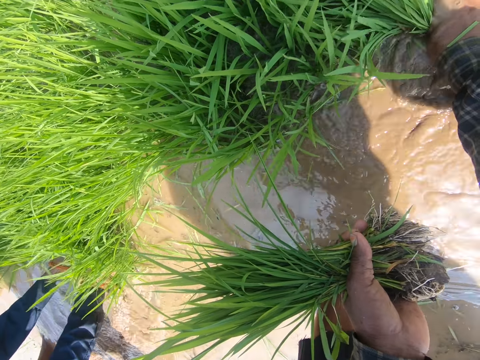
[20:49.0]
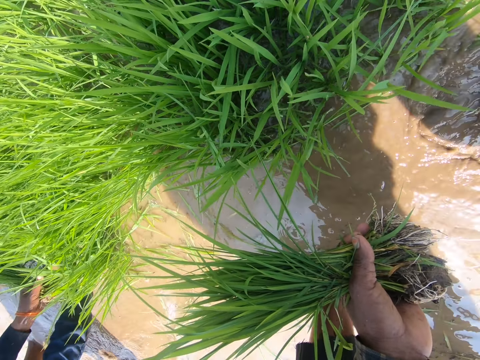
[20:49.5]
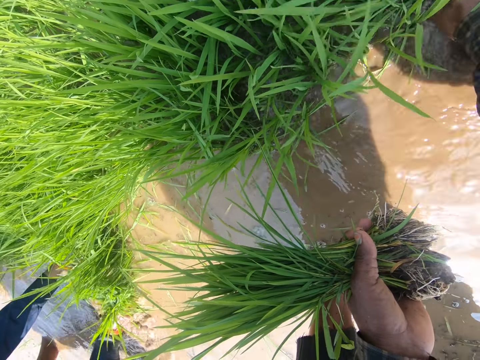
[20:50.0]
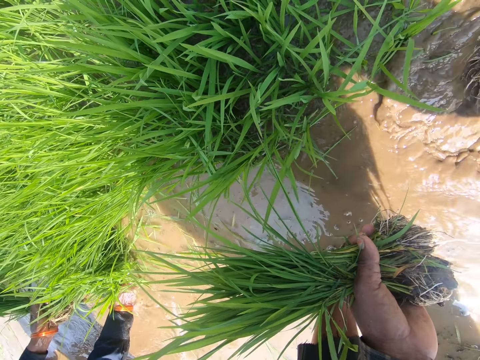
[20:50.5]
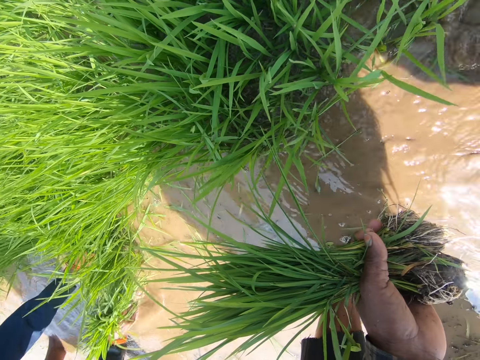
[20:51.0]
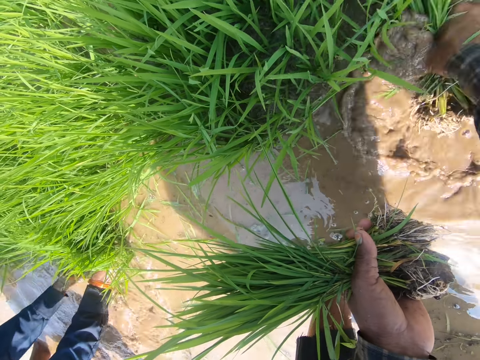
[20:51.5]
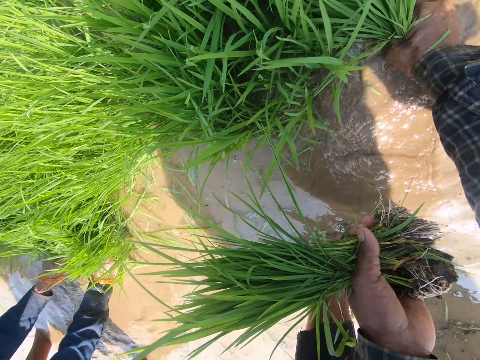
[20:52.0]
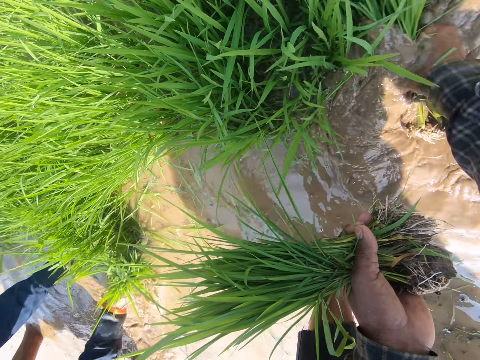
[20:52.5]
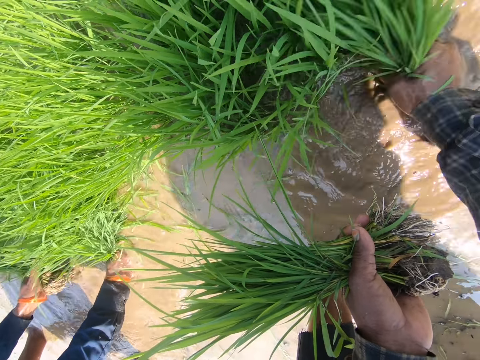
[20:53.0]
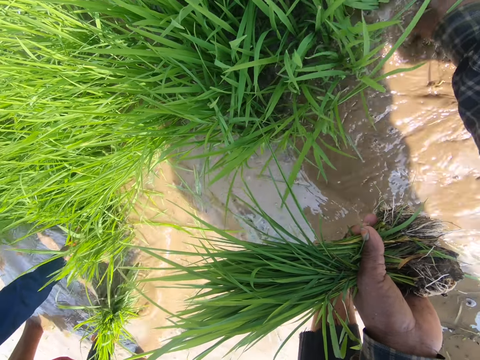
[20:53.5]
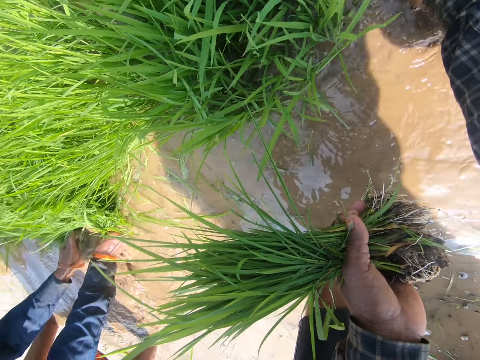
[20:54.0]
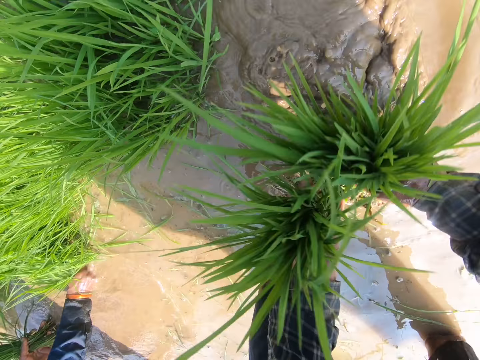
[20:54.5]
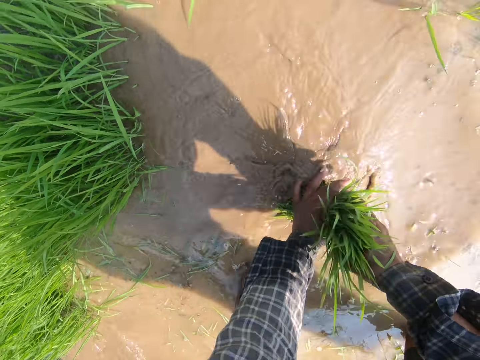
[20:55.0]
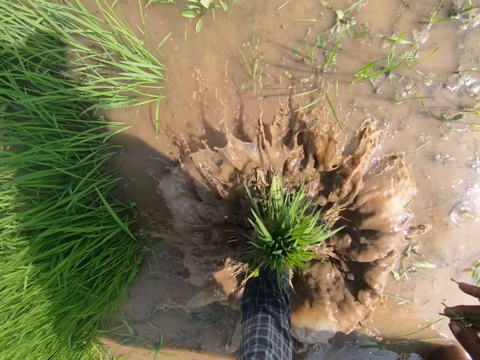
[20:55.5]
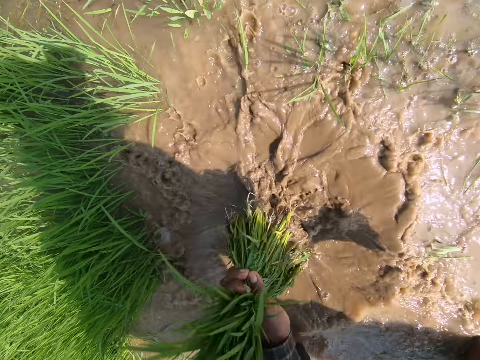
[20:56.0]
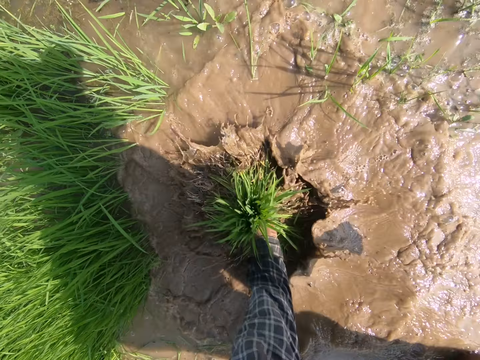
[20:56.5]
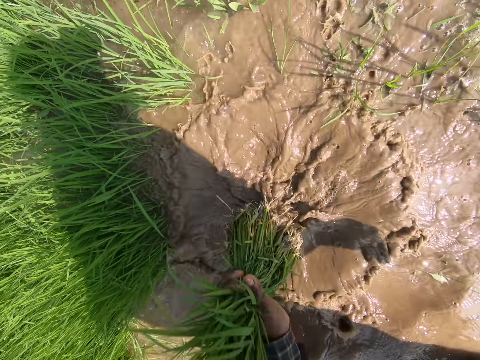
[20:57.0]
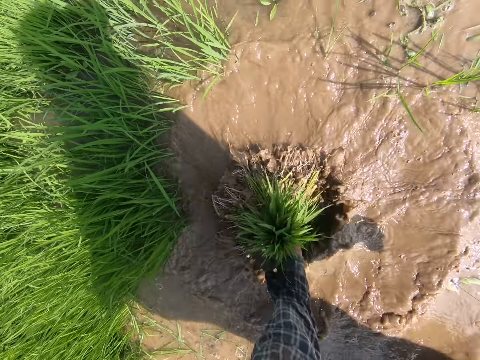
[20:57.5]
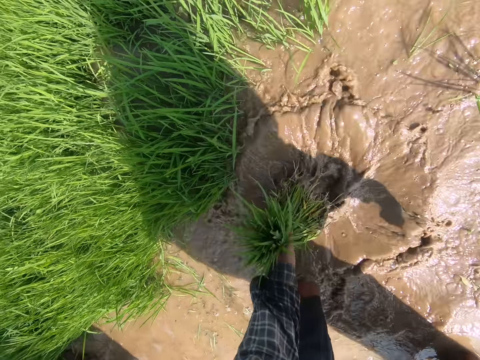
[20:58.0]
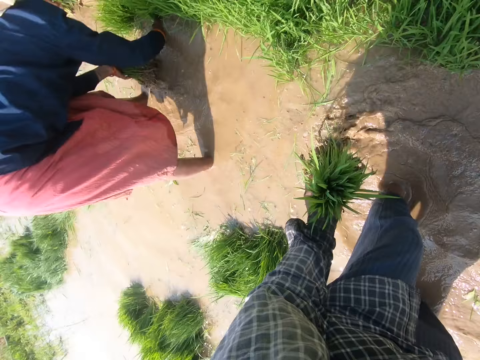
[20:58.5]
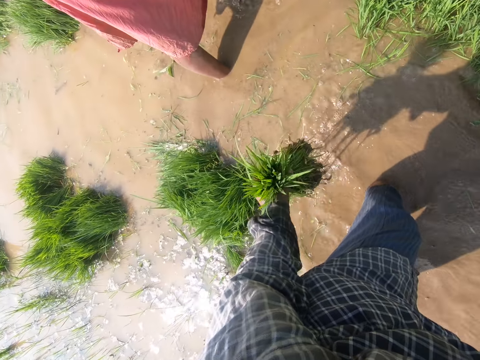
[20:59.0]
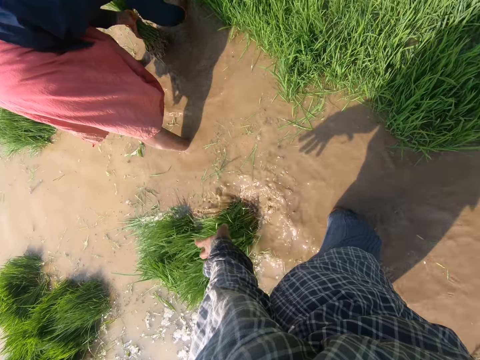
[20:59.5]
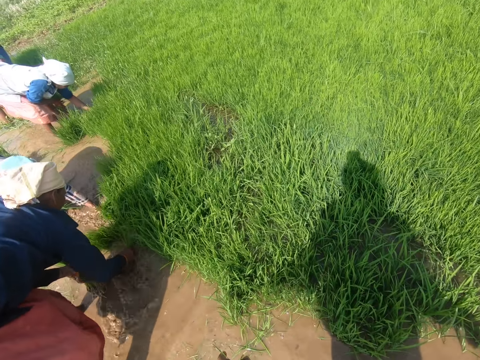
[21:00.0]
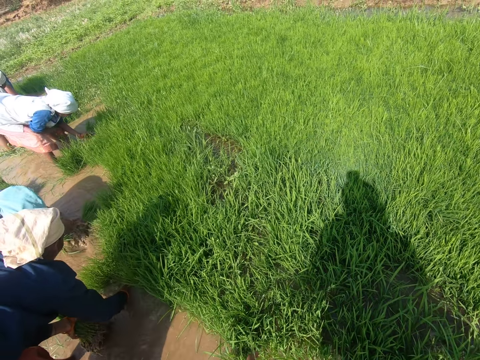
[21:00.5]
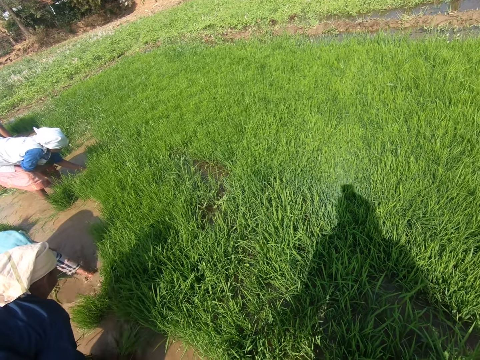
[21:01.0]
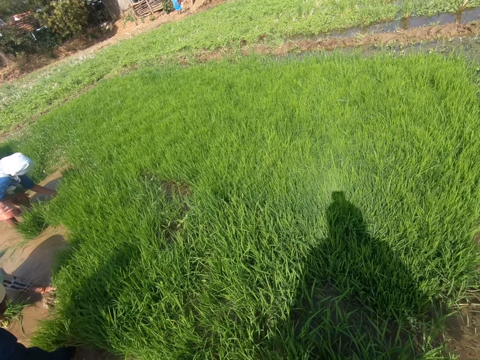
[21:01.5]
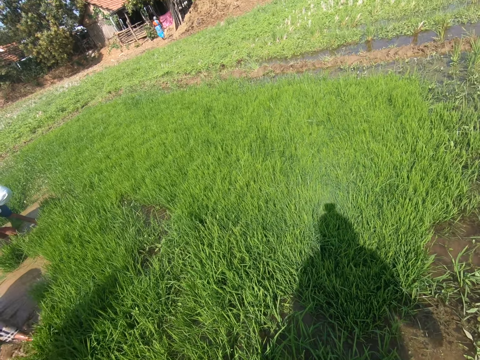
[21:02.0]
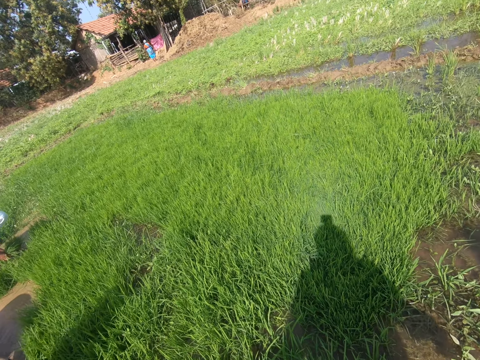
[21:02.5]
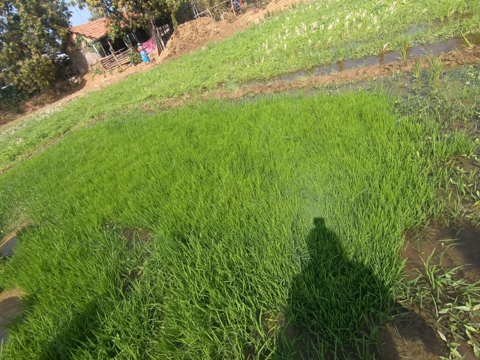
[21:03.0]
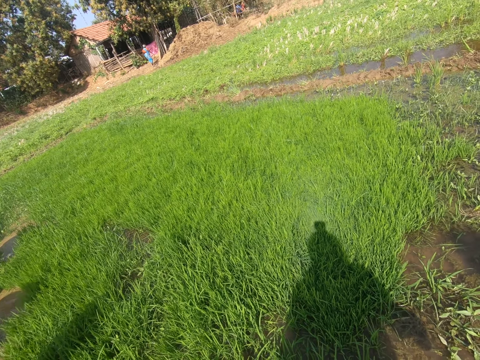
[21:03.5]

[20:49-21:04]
The camera wearer holds the plants or rice seedlings together. They adjust the plants in the water. They dip the rice seedlings in the water. They drop the rice seedlings. They look around the farm.

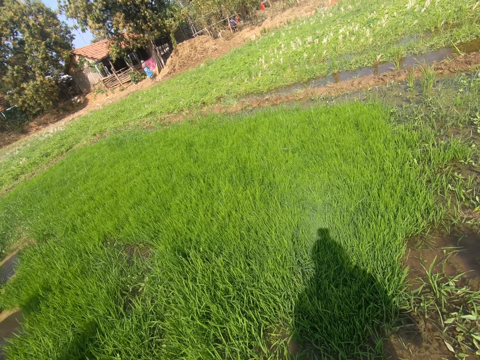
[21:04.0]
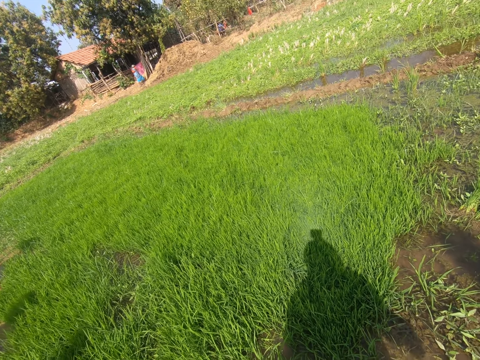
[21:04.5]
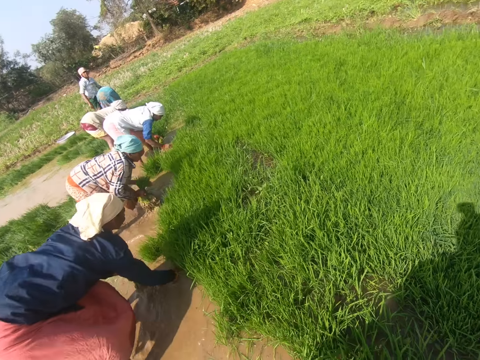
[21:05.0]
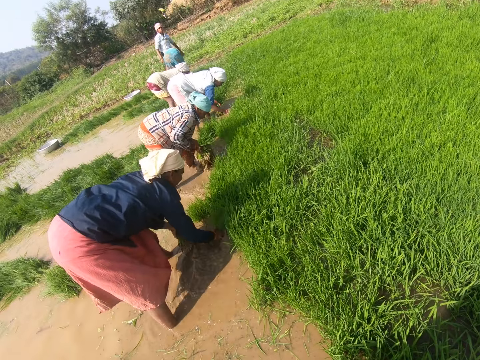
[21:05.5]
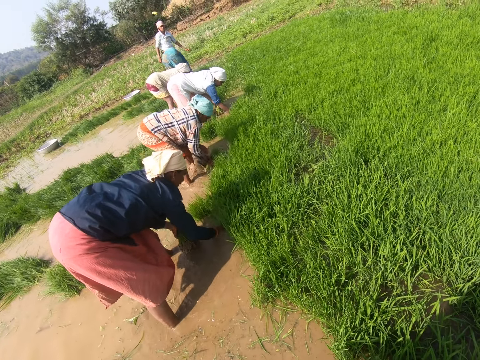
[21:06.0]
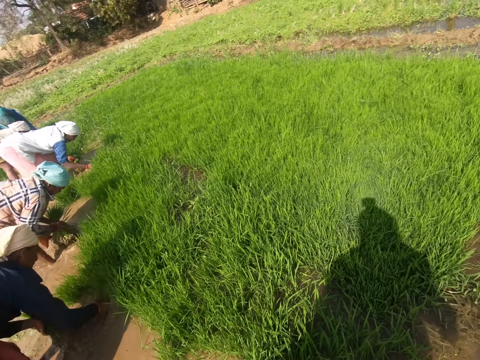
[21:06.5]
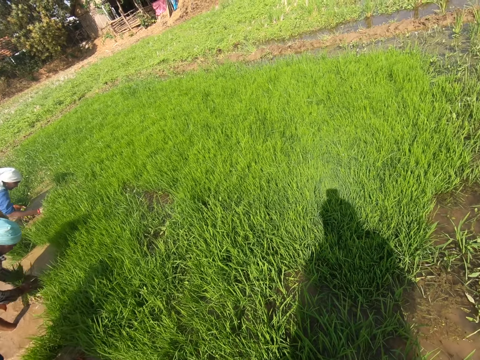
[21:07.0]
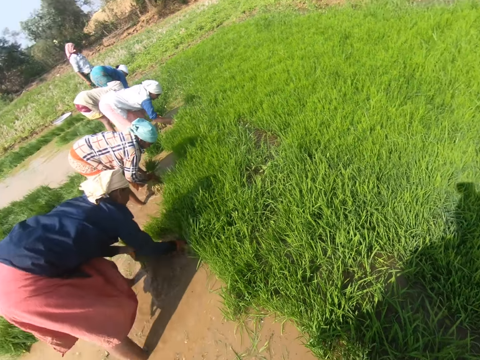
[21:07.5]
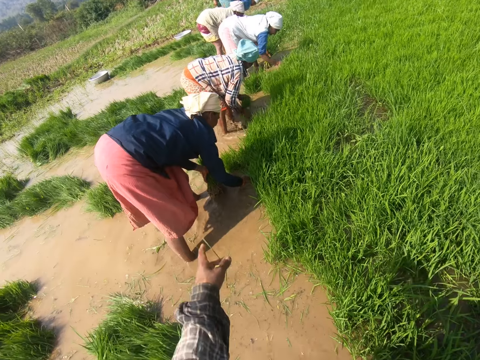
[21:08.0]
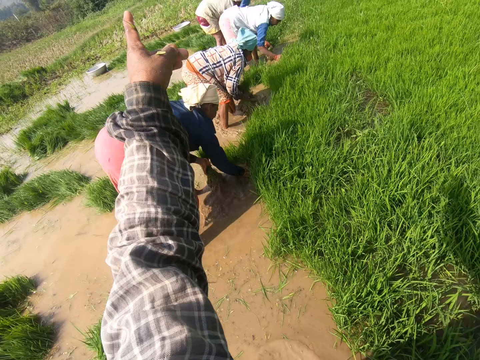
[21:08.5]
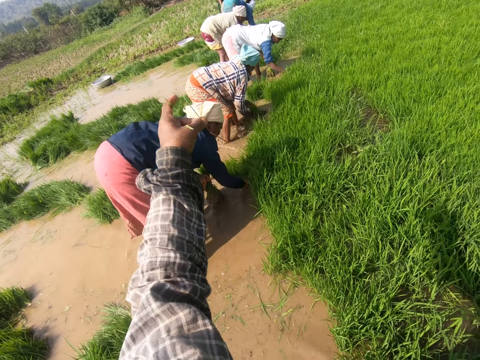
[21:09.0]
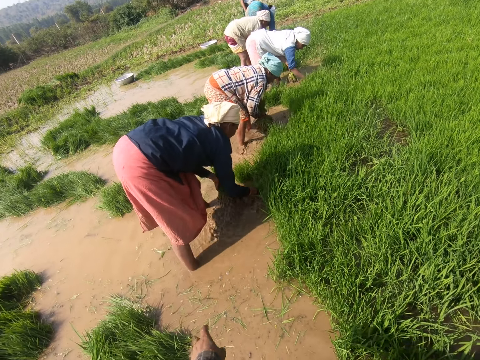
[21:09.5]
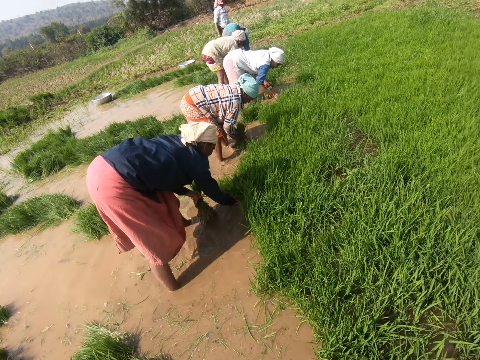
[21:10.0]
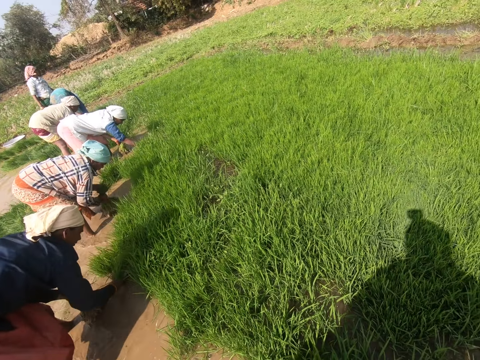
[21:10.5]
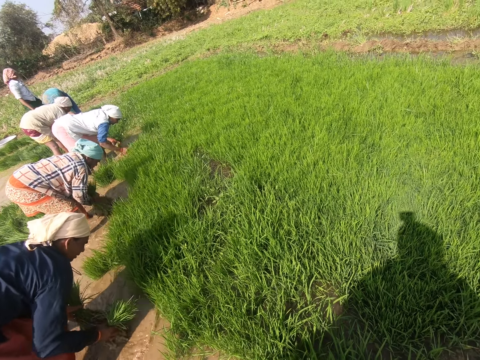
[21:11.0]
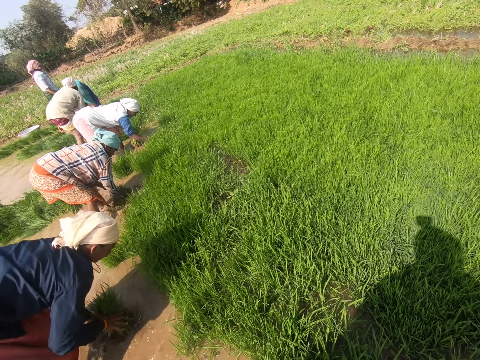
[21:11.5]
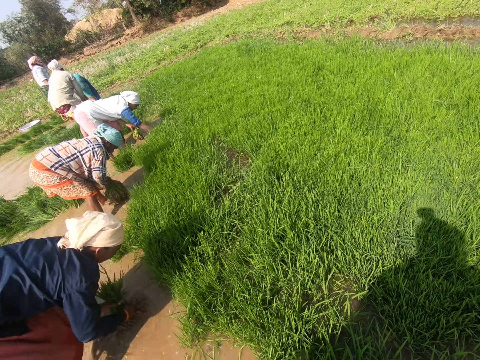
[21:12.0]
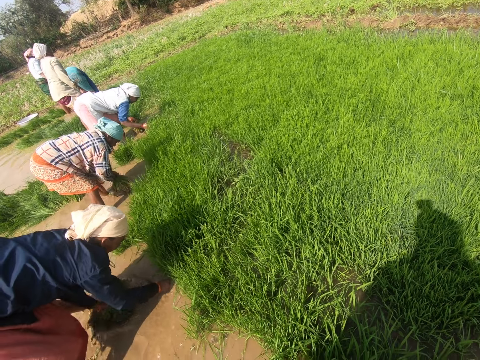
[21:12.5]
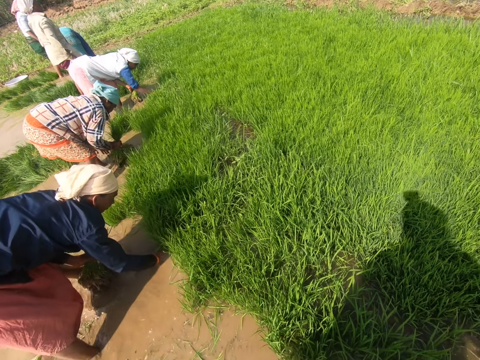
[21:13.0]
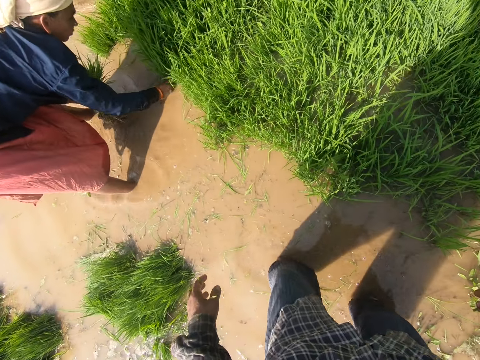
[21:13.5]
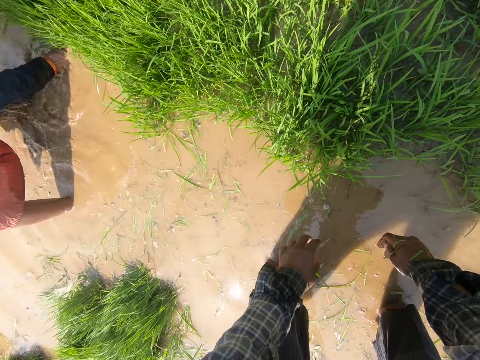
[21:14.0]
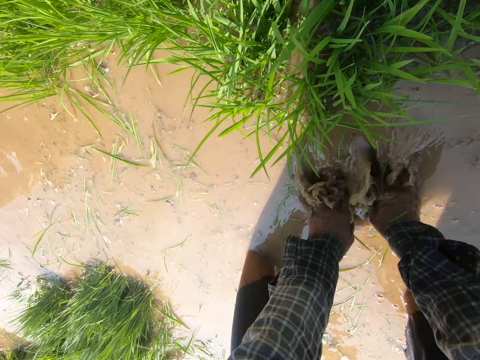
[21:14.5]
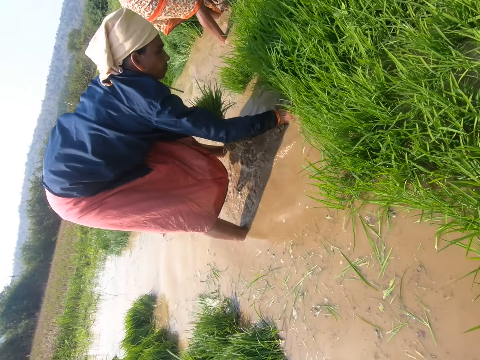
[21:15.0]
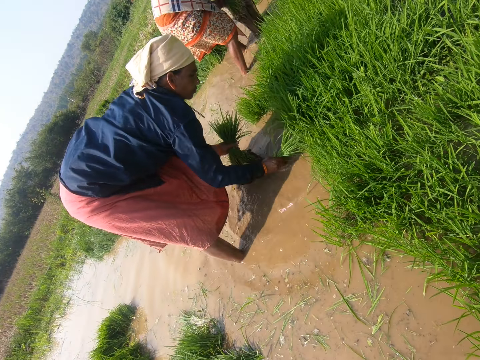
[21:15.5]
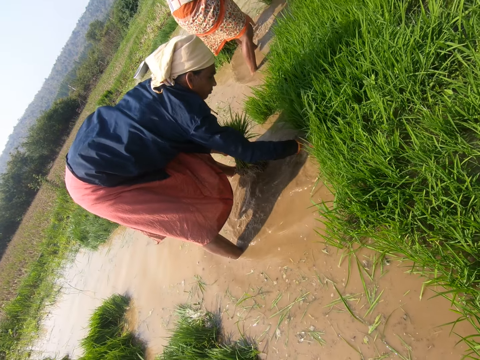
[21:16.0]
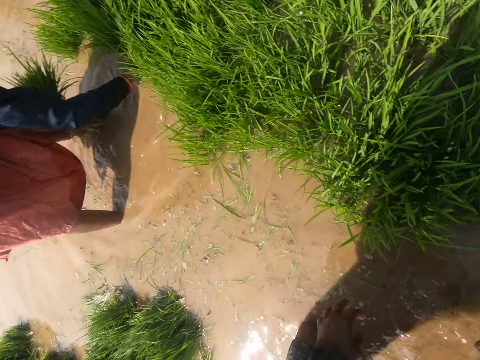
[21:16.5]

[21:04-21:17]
The camera wearer looks around. They stare at a lady. They interact with the lady. They point a finger. They look aside. They look around the farm. They stare. They adjust hands in the water. They collect rice seedlings. They look aside. They interact with the lady.
